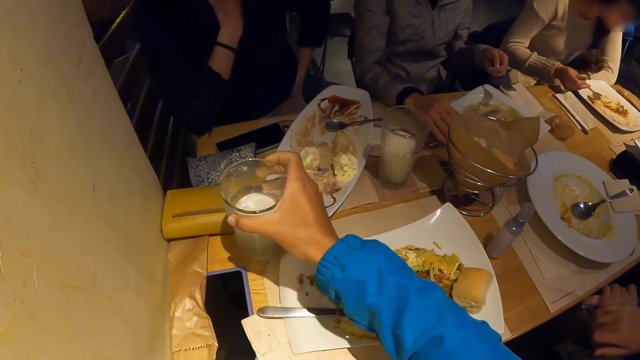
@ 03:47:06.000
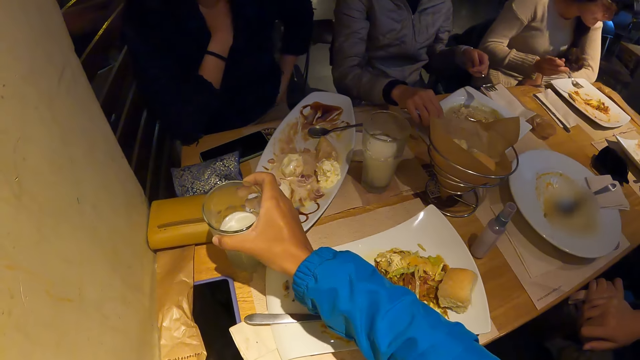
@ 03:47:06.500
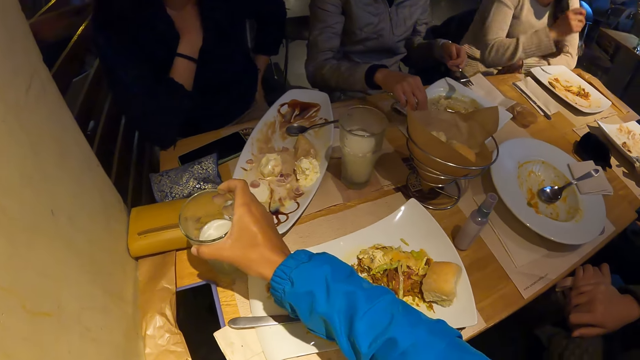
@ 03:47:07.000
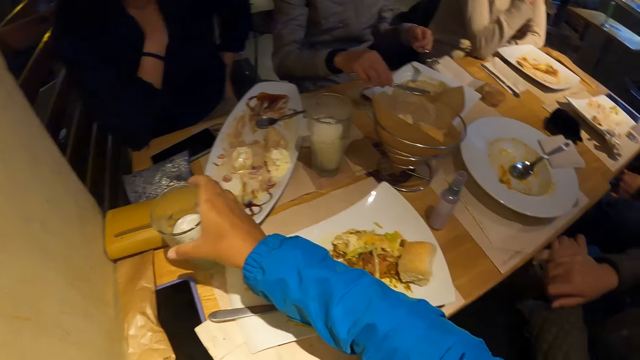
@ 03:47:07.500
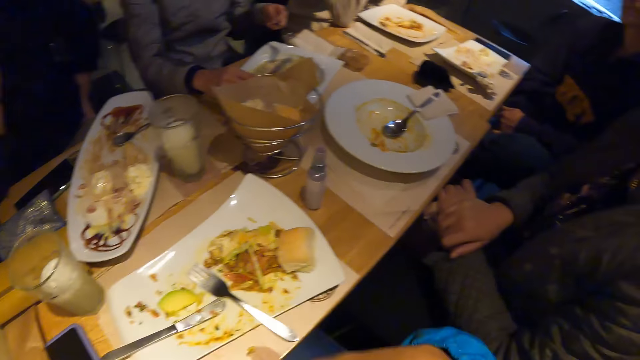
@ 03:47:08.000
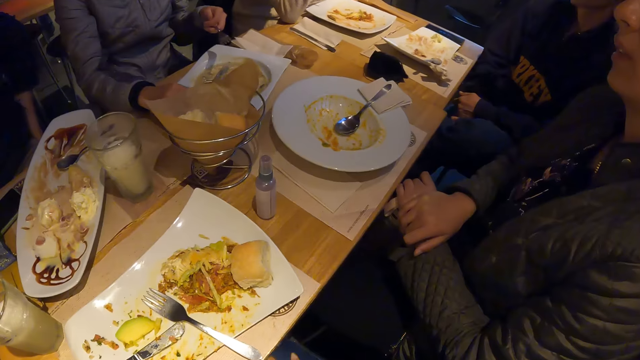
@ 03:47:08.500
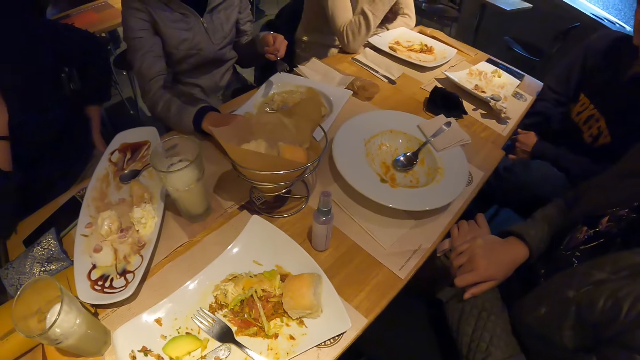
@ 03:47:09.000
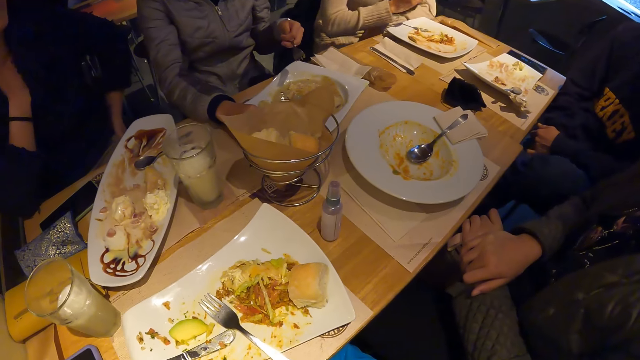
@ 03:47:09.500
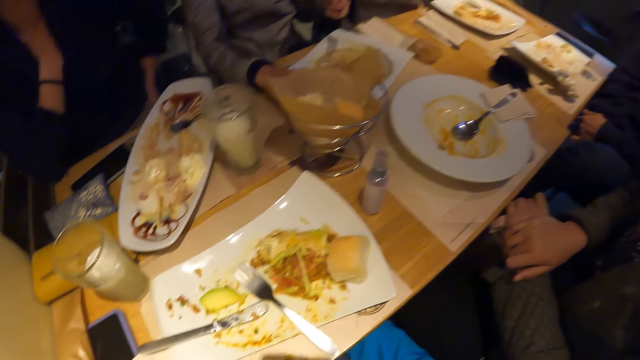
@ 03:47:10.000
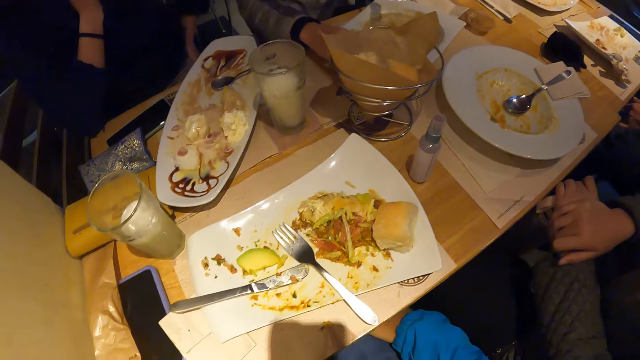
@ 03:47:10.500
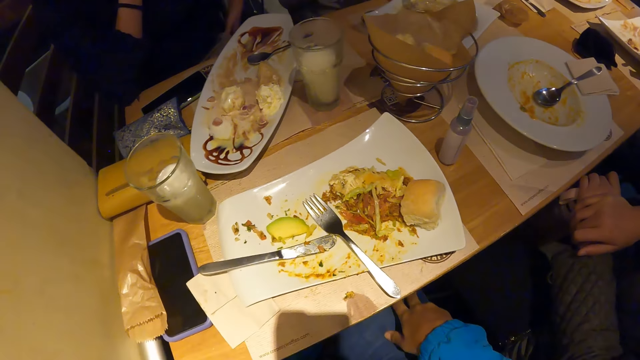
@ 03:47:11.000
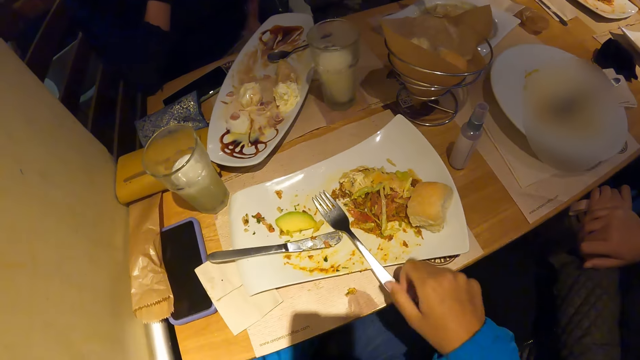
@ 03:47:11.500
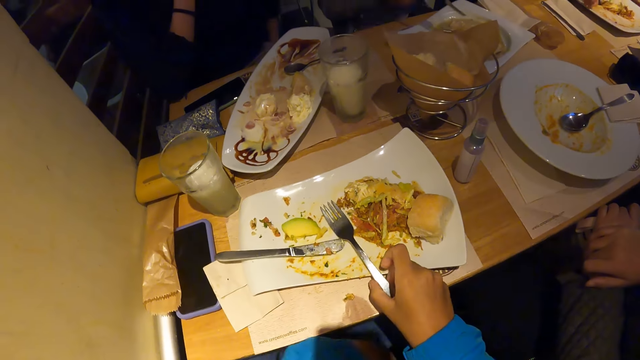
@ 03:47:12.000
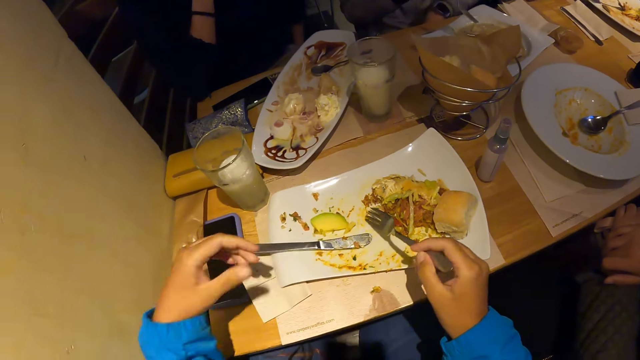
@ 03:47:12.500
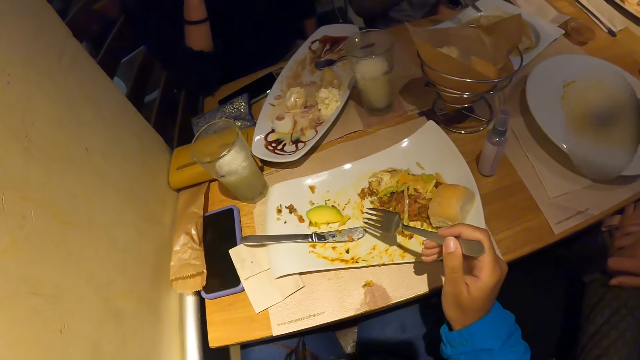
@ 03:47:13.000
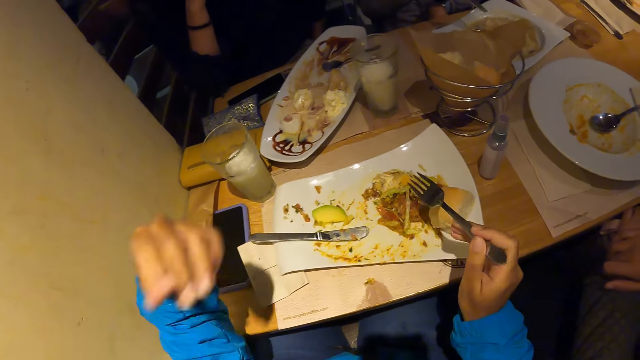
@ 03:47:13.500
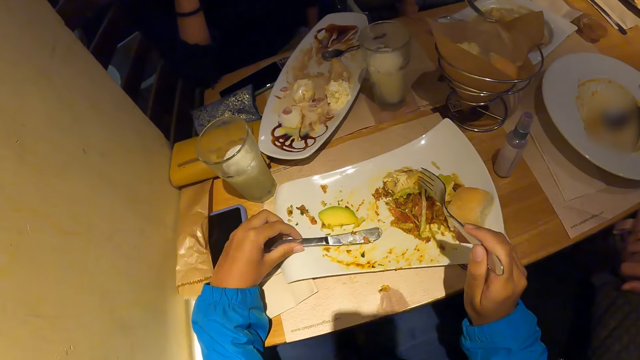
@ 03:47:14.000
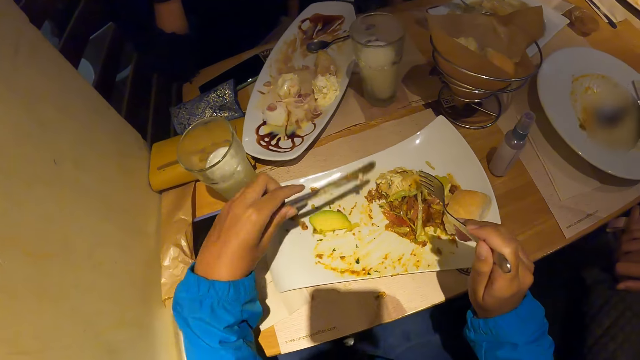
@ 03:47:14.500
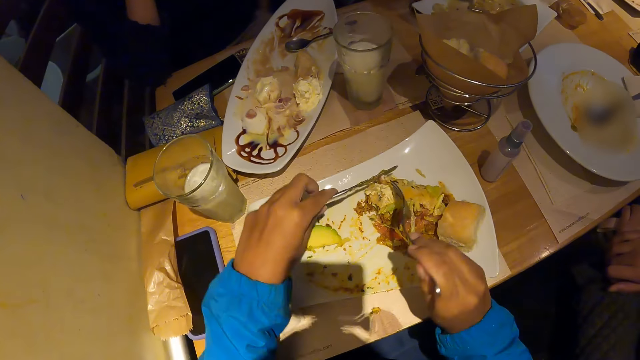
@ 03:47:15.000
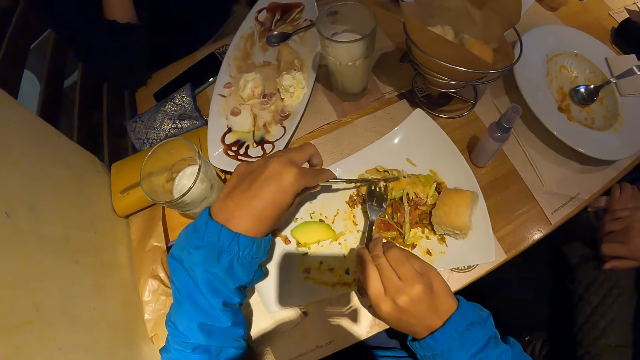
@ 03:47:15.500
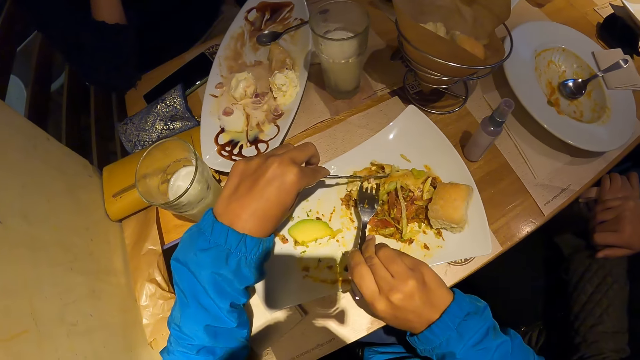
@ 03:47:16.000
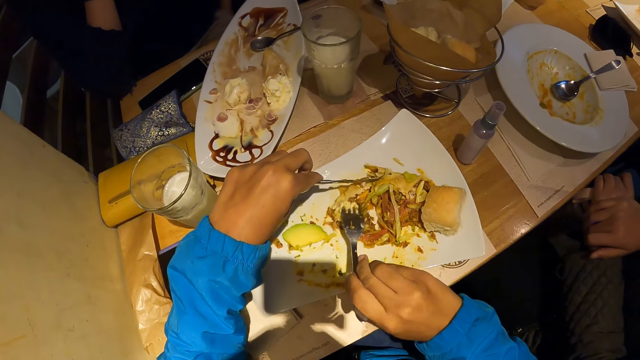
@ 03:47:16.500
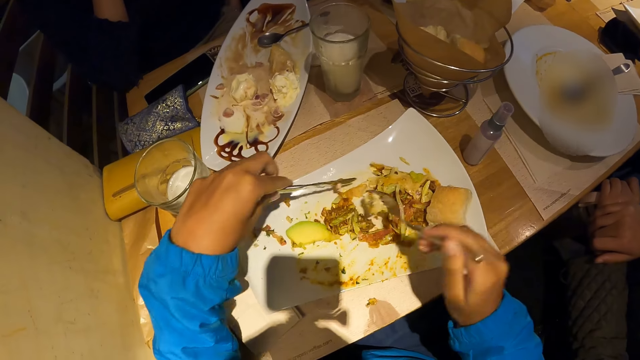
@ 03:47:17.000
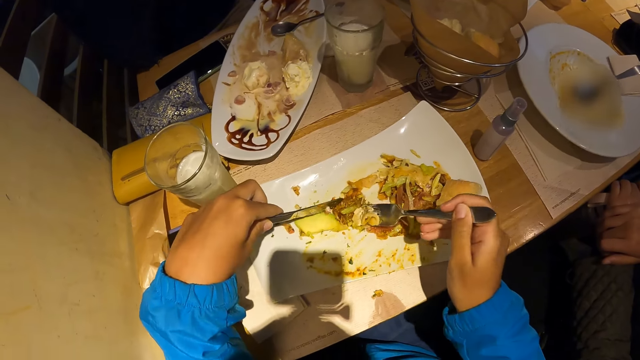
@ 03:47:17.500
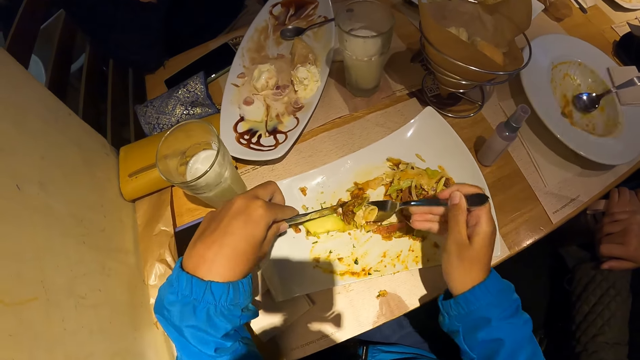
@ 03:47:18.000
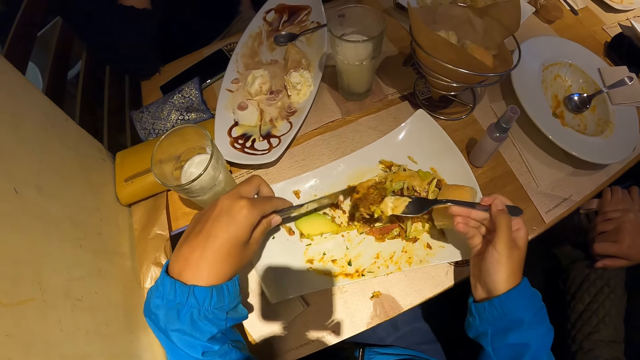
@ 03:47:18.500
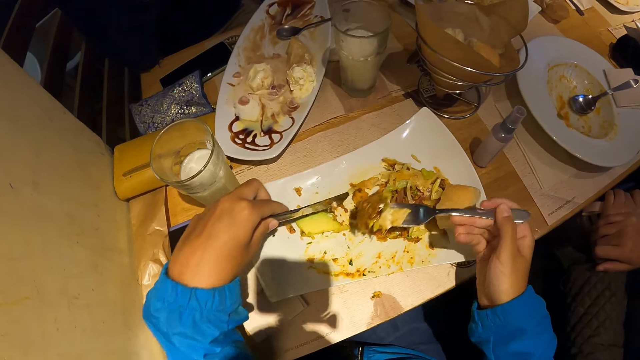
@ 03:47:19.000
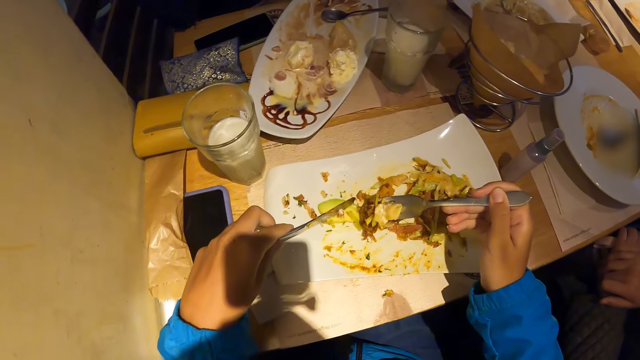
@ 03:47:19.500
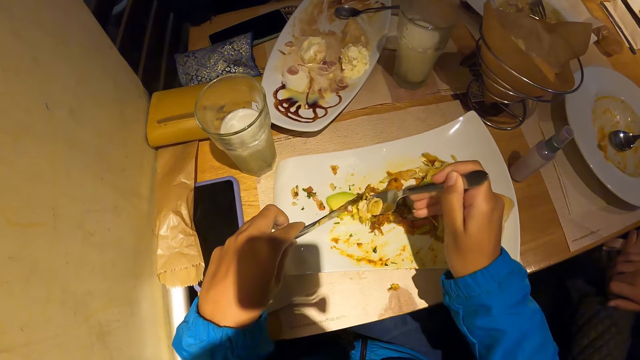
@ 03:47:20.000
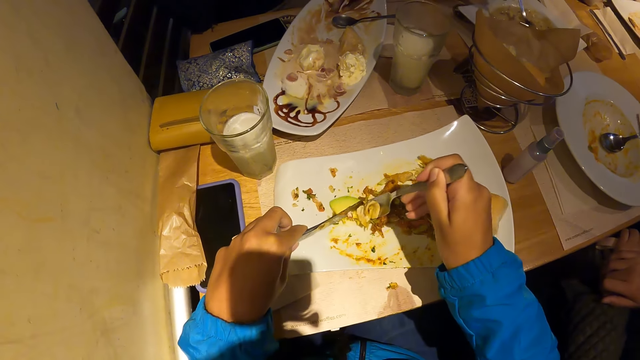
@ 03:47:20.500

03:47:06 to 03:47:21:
The camera wearer drops the glass cup on the table with his right hand. He looks around the room. He picks the fork from the plate on the table with his right hand. He picks the knife from the plate on the table with his left hand. He scoops food. He picks the food.

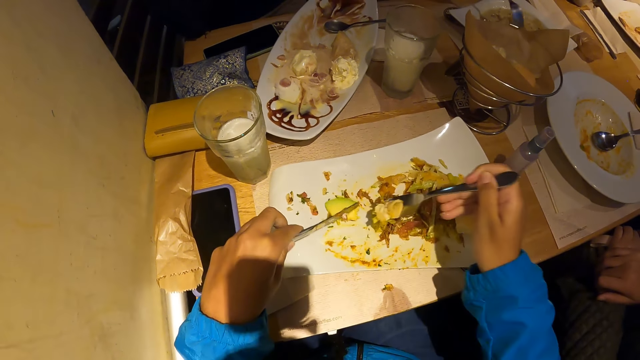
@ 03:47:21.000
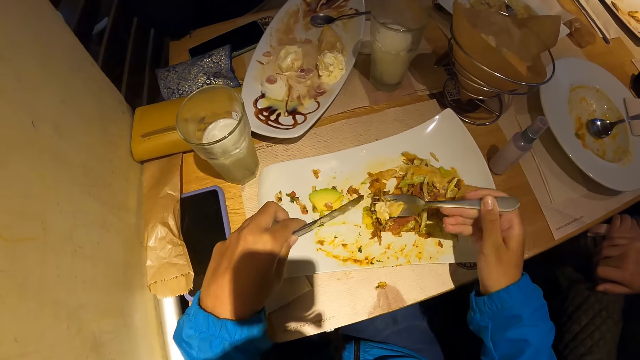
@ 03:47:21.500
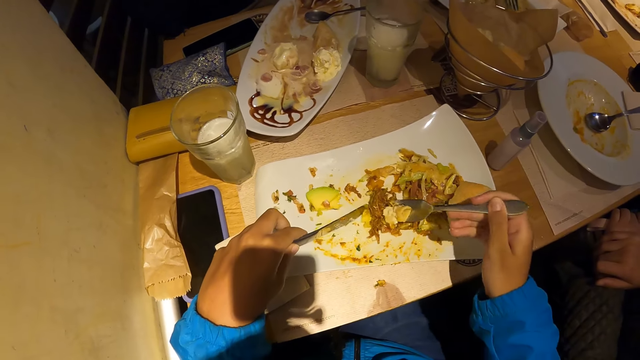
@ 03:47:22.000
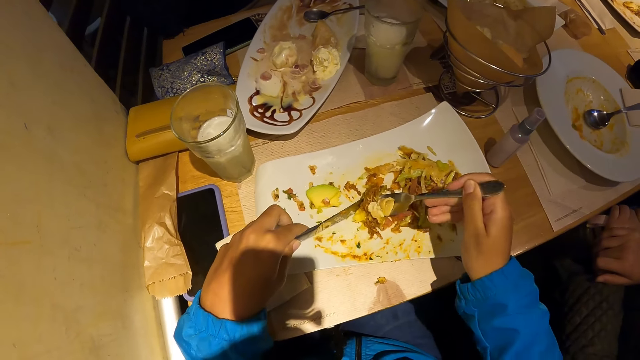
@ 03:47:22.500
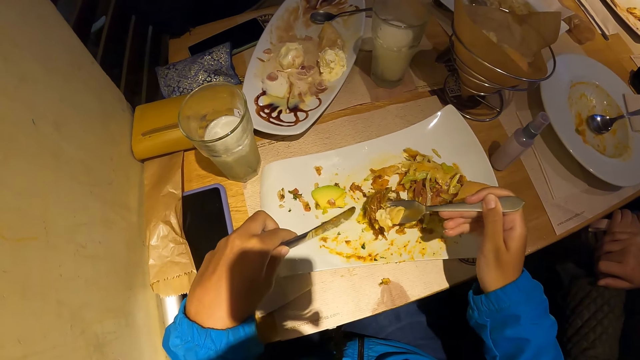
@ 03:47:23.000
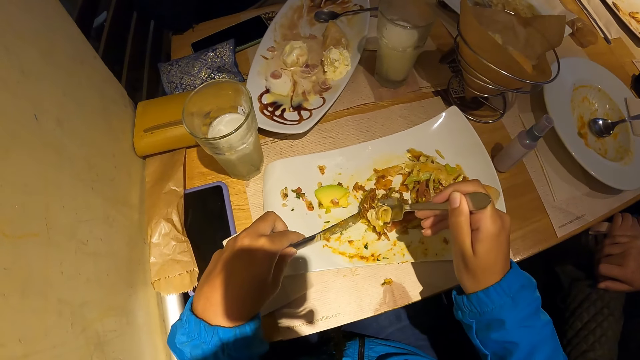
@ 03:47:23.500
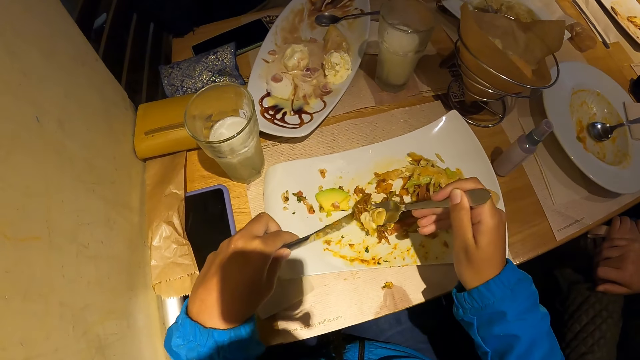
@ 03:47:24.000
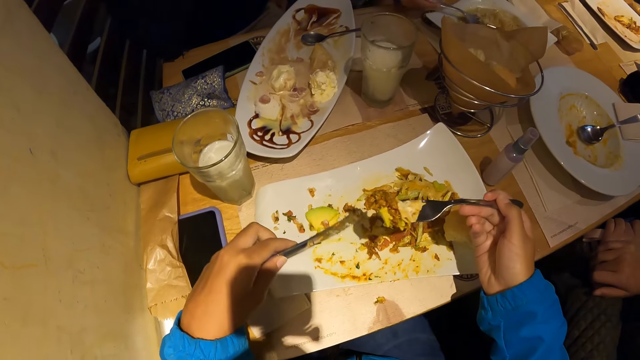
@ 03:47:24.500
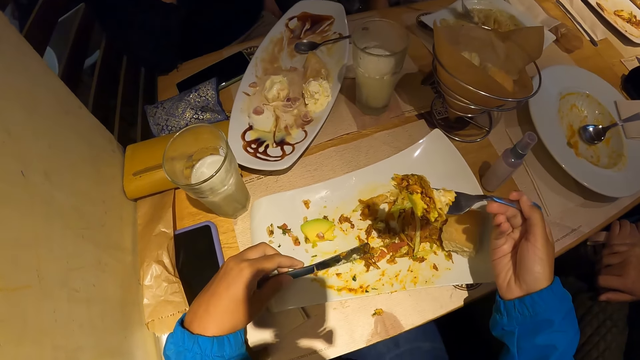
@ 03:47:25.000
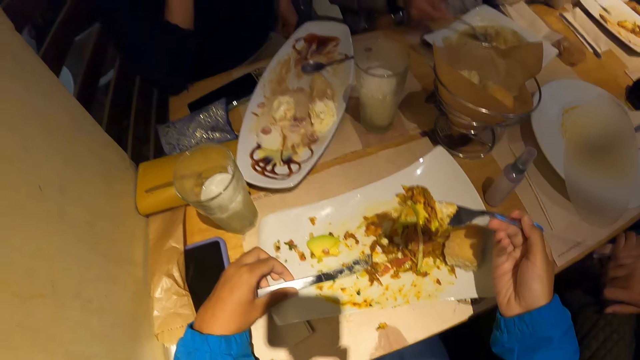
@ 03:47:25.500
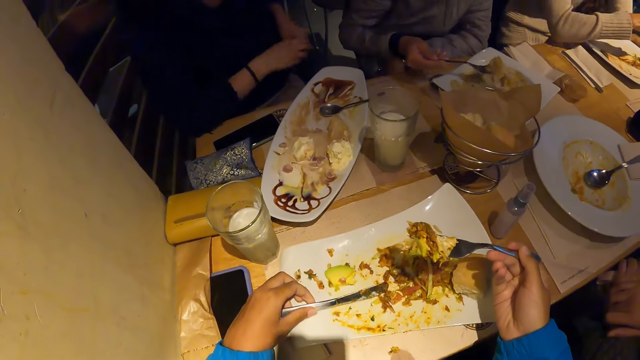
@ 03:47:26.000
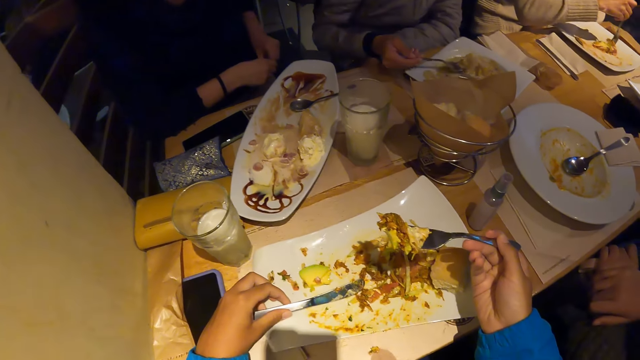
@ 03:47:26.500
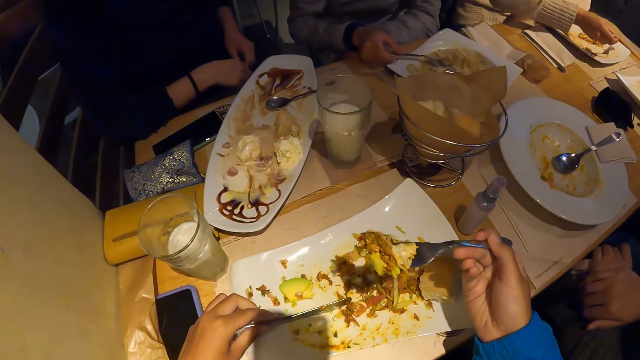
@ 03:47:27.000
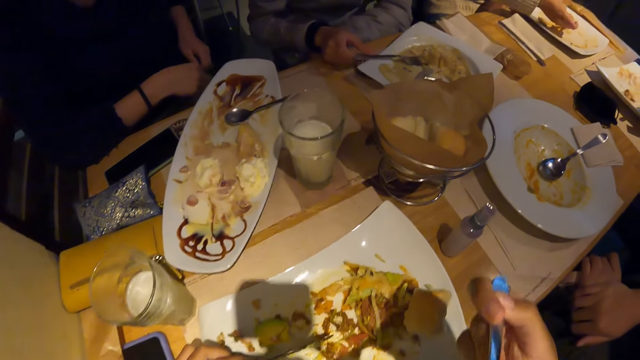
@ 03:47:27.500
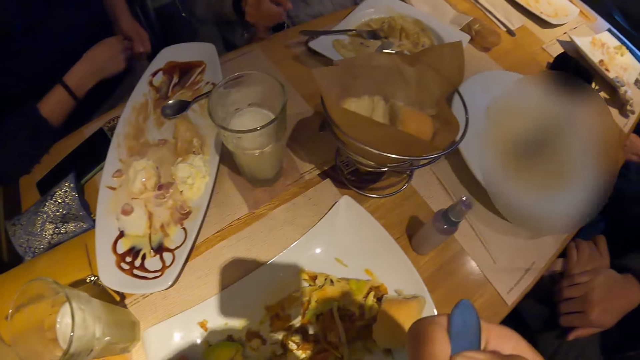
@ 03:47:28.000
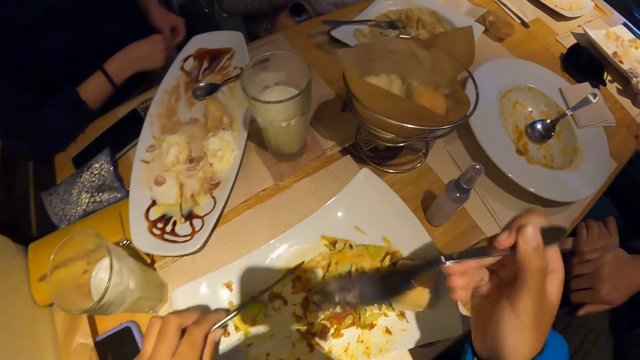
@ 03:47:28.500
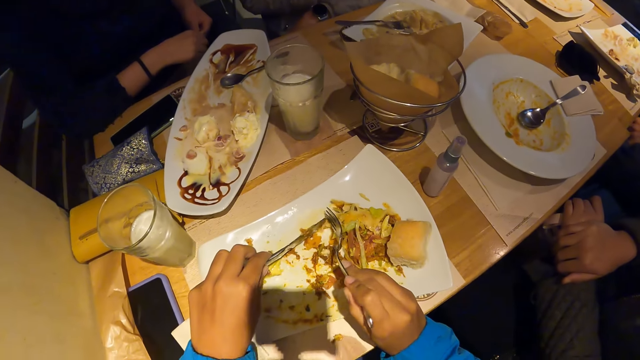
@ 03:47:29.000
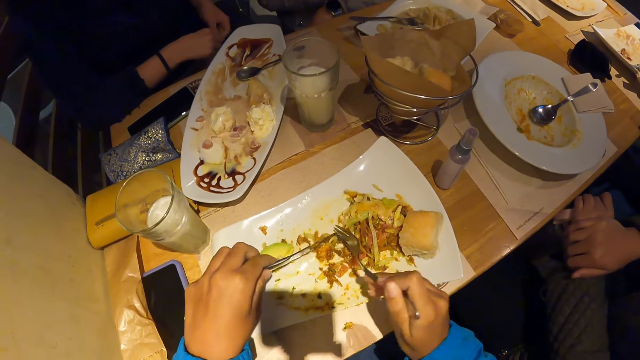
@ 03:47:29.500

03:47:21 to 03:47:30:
The camera wearer scoops food. They place the knife on the plate. They eat the meal from the plate on the table with the fork and knife in both hands.
